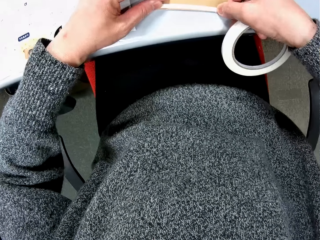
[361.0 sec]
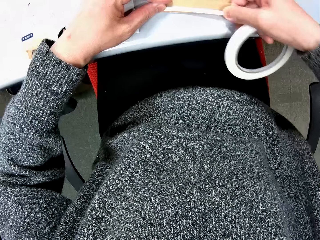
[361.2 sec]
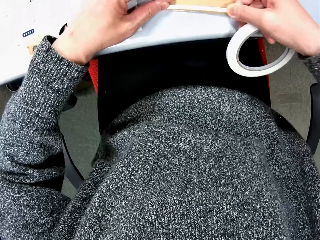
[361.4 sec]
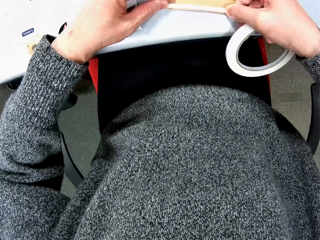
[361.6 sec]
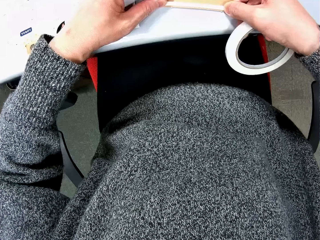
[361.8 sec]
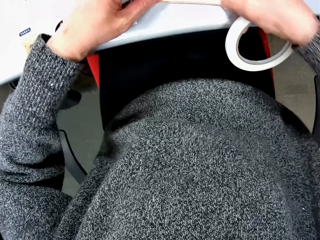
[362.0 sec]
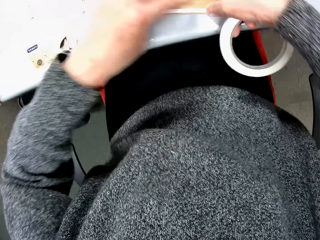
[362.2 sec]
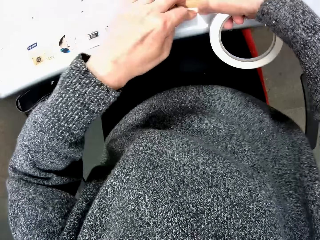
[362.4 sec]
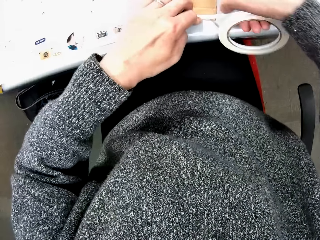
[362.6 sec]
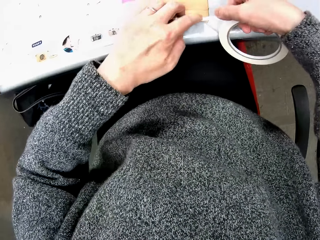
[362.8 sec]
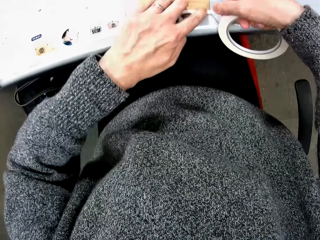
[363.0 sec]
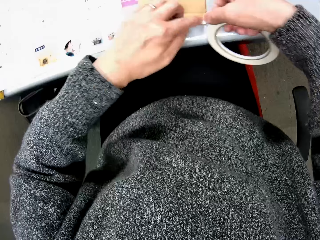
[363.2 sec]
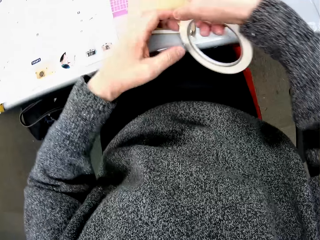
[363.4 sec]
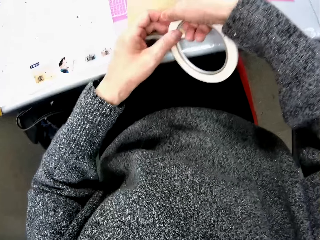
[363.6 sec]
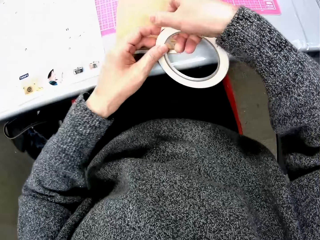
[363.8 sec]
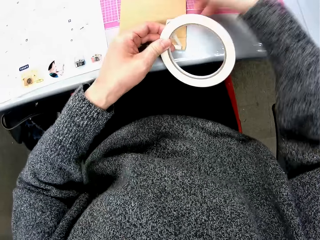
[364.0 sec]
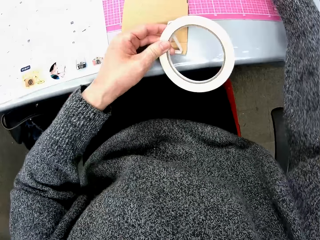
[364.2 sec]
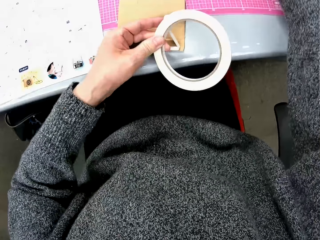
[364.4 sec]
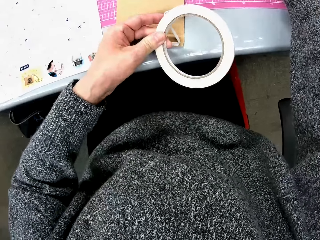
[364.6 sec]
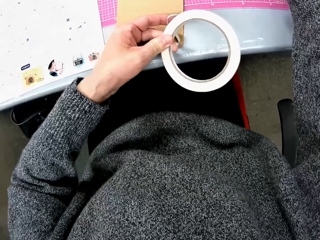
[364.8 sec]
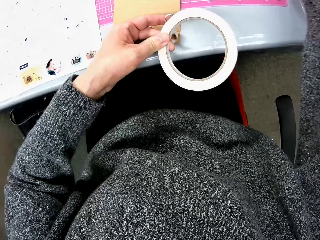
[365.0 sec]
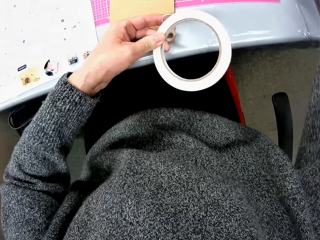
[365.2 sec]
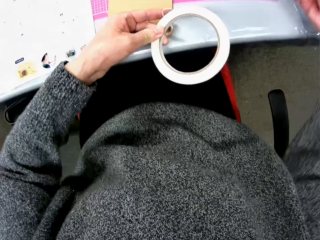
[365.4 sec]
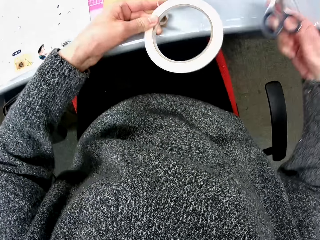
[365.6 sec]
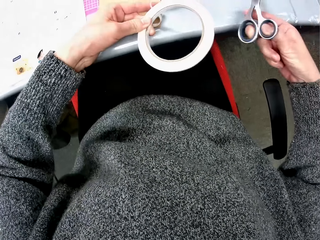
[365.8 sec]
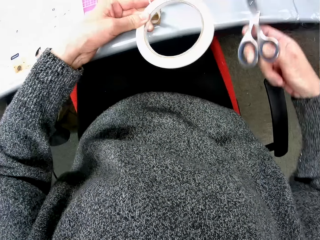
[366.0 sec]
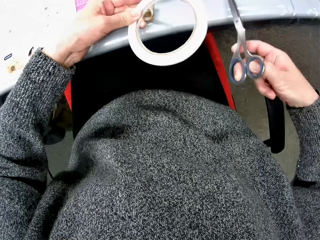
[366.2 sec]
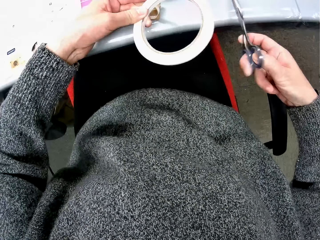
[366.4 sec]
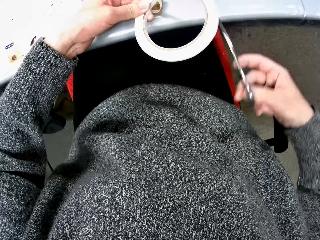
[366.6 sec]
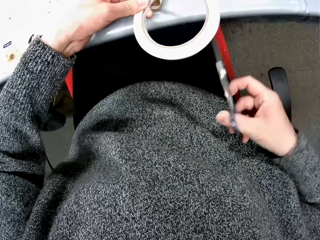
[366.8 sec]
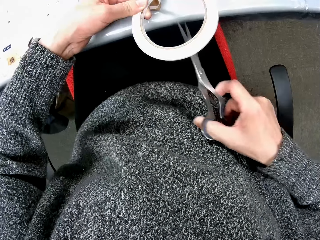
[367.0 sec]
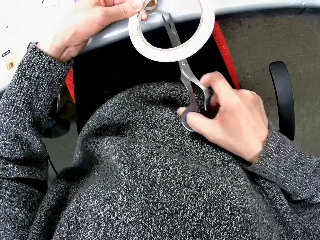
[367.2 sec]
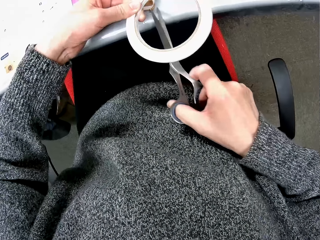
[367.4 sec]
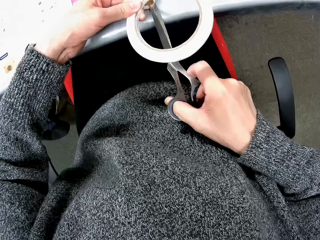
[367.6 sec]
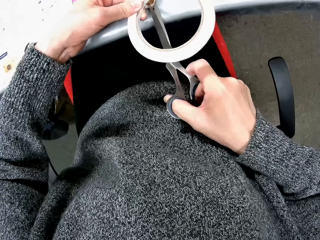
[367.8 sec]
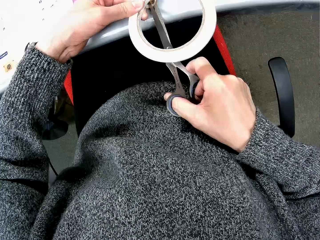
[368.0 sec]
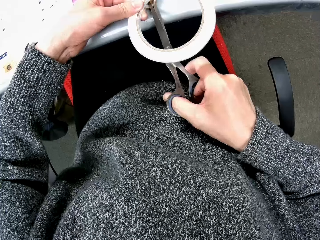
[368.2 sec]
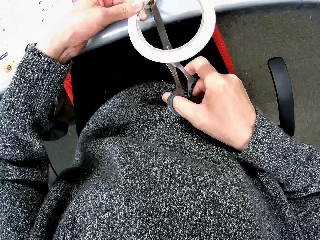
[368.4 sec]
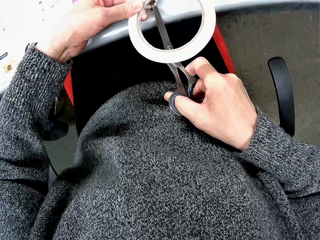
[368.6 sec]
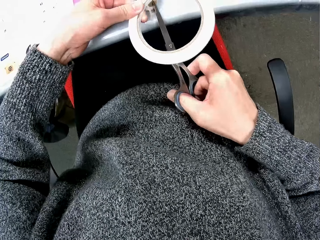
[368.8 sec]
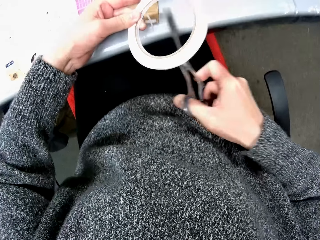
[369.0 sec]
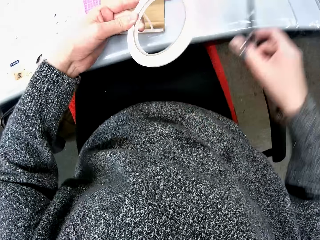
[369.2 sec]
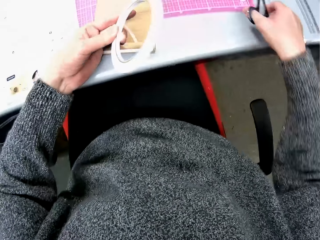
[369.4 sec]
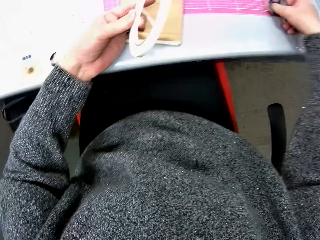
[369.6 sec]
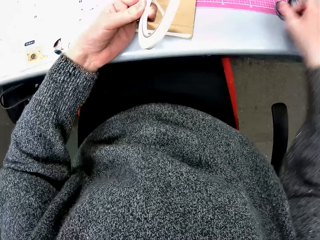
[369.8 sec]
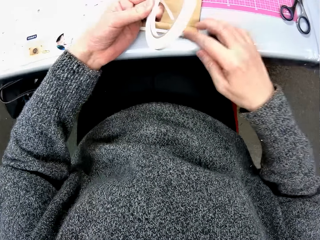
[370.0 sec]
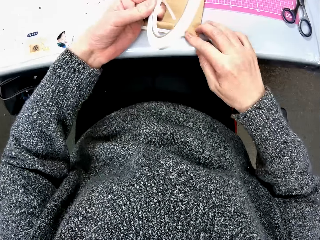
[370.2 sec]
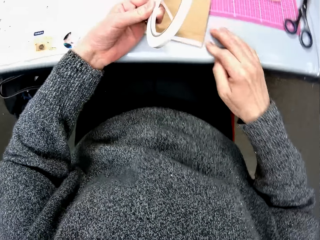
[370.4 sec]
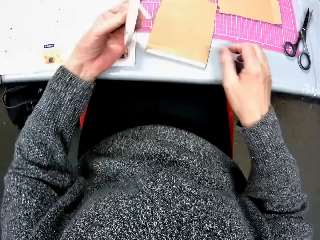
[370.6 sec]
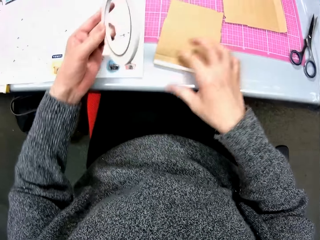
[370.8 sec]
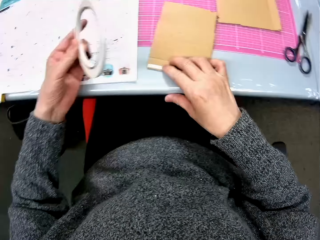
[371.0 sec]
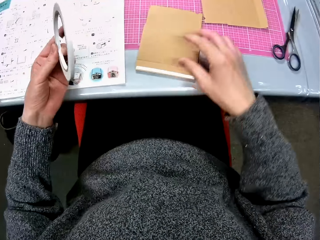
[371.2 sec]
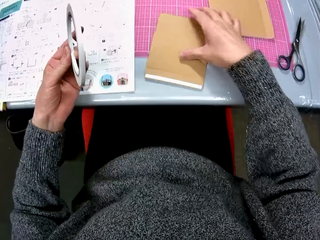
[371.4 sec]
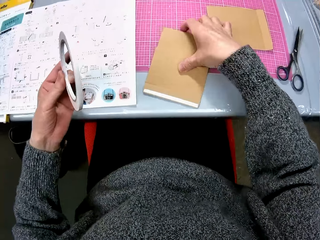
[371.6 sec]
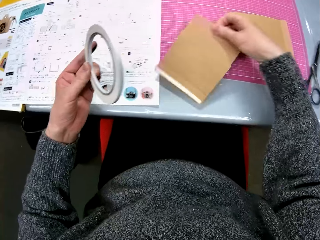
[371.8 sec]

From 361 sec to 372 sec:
The camera wearer holds the sellotape with her left hand. She cuts the sellotape with the scissors in her right hand. She drops the scissors on the table with her right hand. She holds the cardboard paper on the table with her right hand.

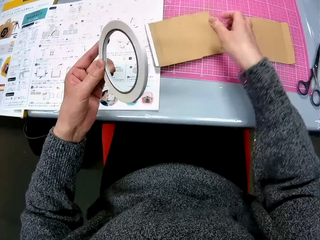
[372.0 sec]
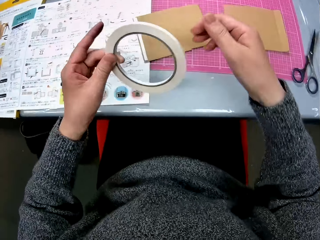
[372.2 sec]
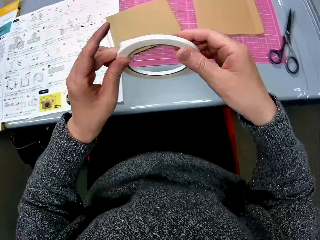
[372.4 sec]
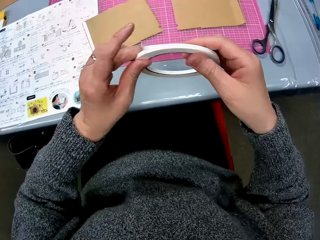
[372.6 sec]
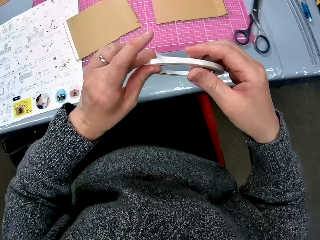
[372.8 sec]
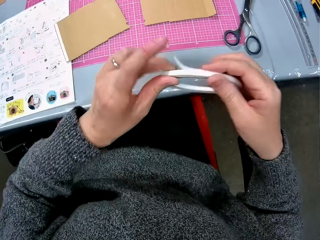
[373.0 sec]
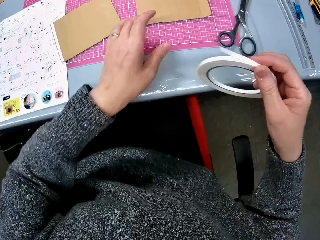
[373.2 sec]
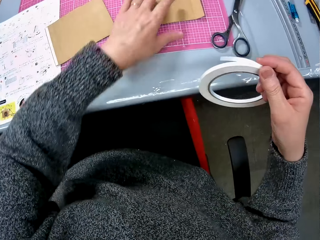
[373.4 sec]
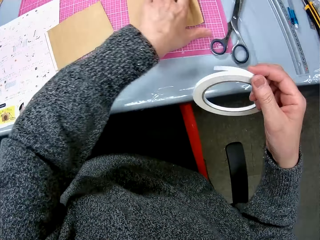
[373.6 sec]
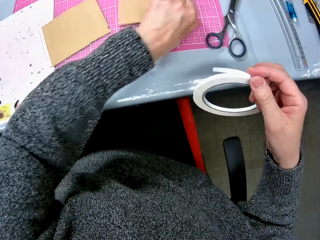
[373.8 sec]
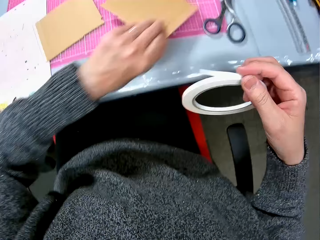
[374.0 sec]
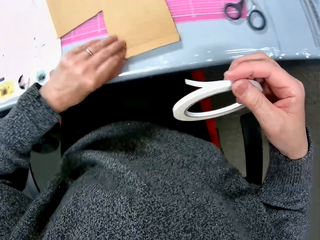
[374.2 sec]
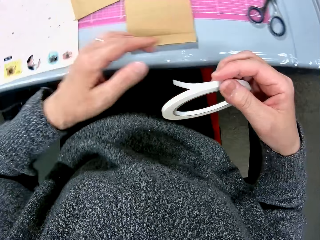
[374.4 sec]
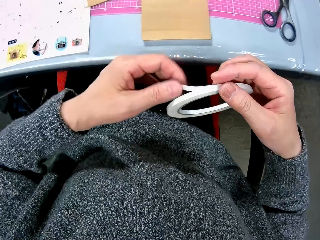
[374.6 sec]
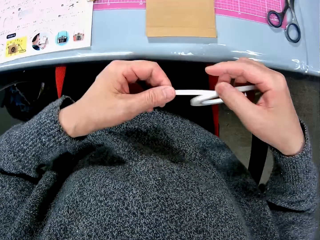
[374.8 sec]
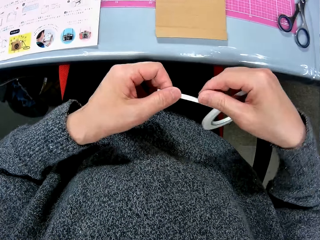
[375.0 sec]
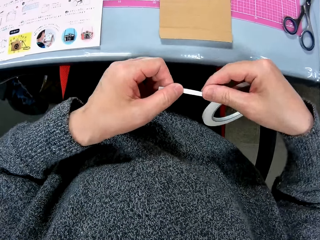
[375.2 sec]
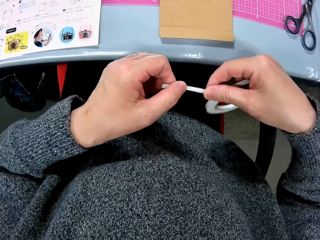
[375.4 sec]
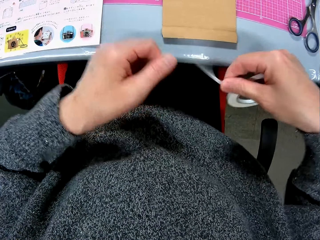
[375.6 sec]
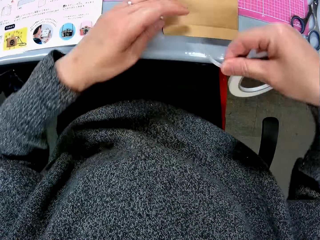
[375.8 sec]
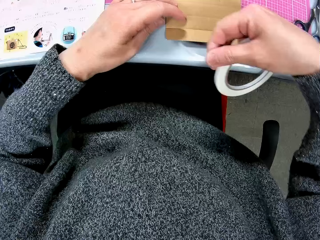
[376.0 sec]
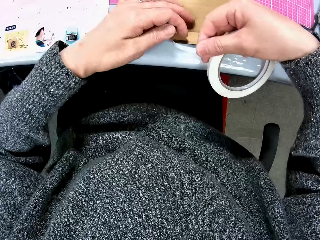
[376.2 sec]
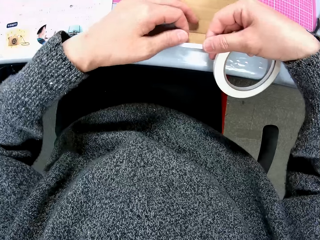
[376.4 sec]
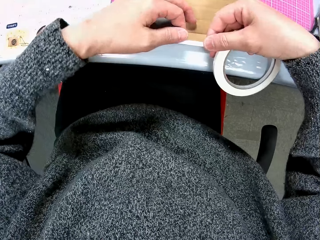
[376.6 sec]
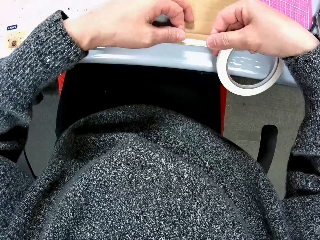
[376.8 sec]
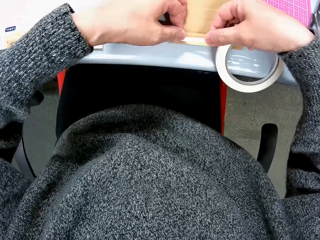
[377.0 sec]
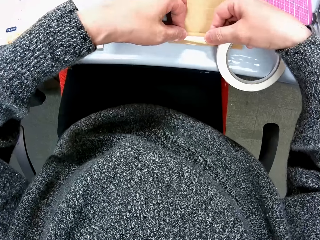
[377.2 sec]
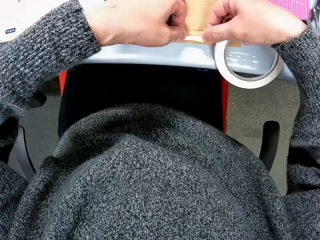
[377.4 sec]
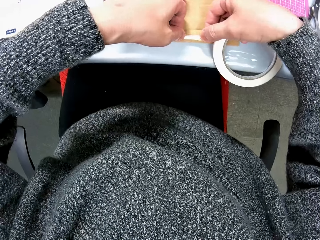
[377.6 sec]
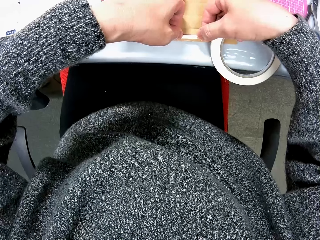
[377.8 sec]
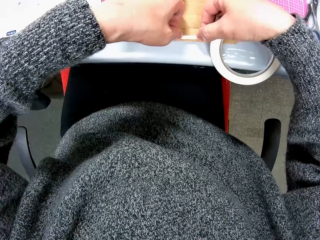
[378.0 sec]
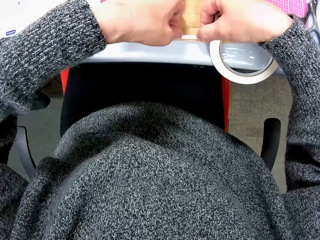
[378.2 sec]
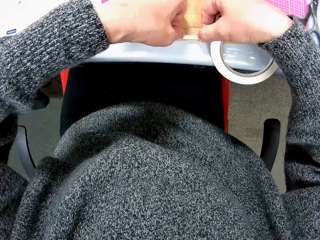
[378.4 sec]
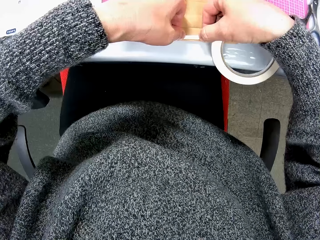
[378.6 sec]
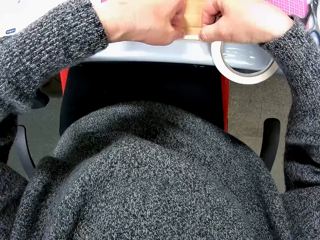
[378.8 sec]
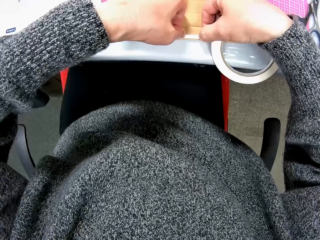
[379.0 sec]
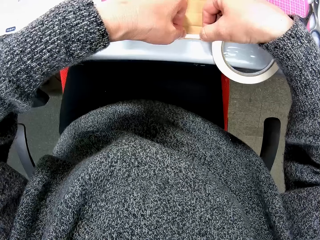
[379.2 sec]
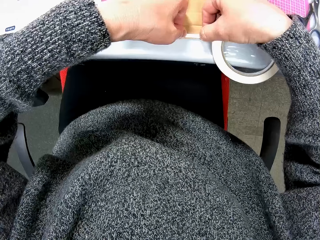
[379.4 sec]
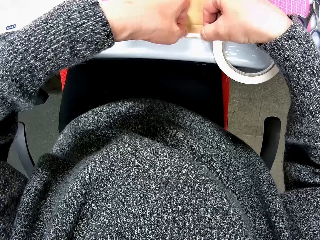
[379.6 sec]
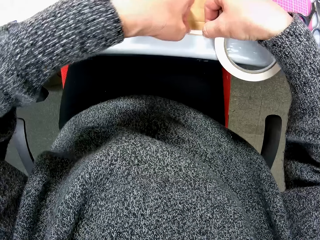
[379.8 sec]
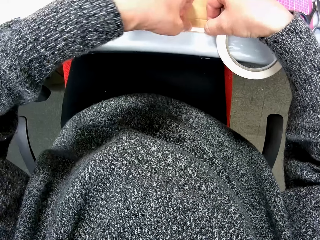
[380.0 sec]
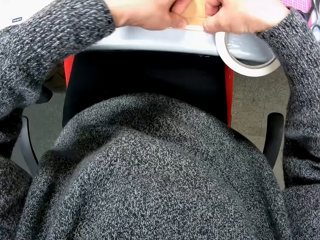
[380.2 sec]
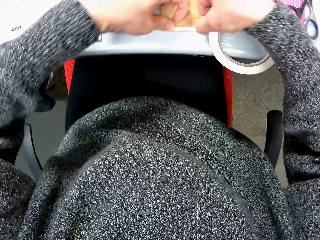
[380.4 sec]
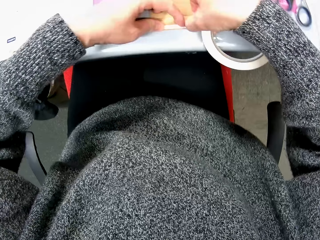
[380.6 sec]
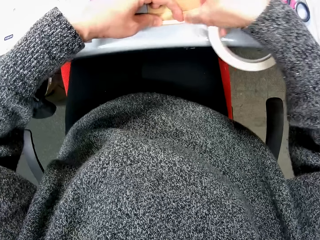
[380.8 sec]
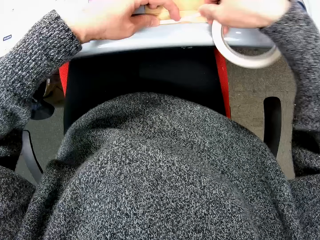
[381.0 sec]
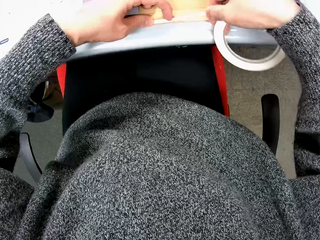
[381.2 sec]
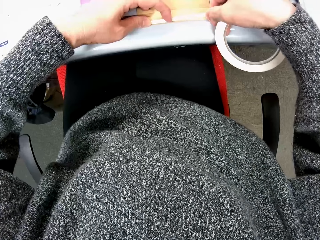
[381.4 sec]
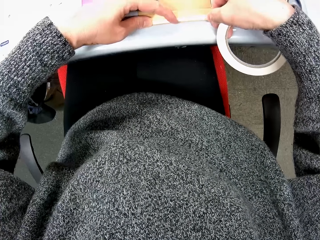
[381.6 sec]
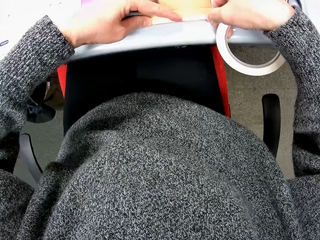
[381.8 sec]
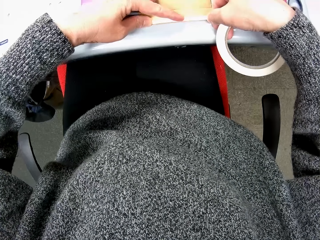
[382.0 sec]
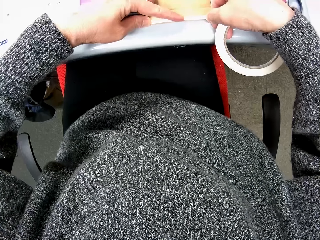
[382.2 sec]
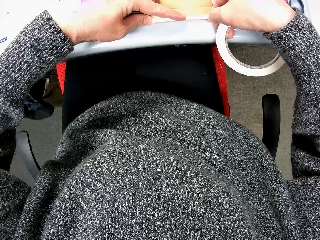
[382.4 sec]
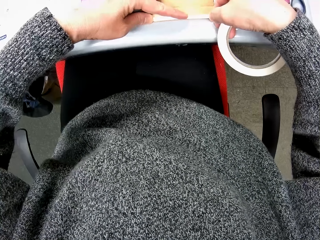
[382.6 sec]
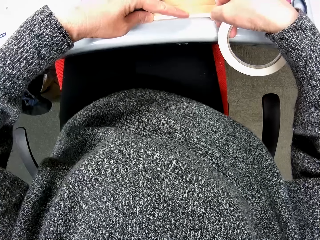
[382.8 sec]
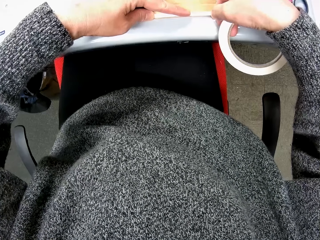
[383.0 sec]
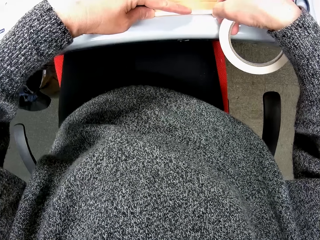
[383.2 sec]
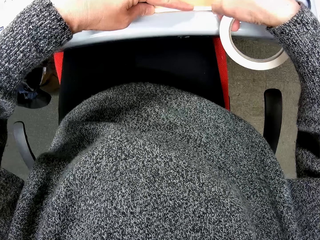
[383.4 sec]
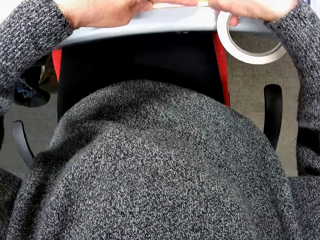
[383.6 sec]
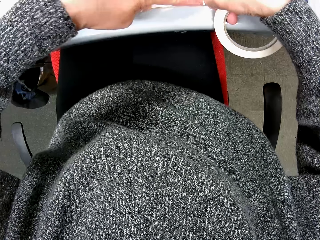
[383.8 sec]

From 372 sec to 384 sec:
The camera wearer turns the cardboard box craft. She adjusts the cardboard paper's position on the table. She holds the sellotape with her two hands. She adjusts another cardboard paper on the table with her left hand. She opens the sellotape in her right hand with her left hand. She tapes the cardboard paper with her two hands.
